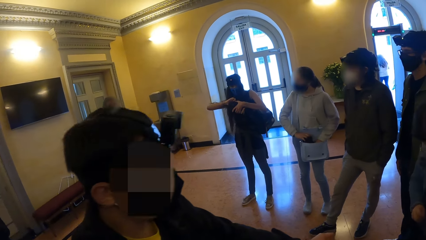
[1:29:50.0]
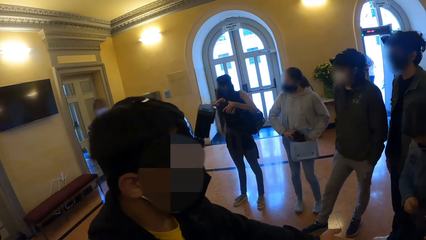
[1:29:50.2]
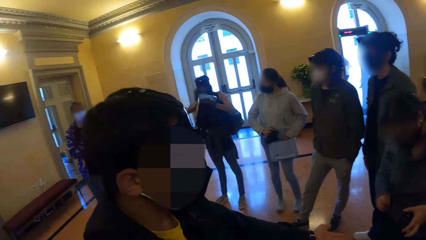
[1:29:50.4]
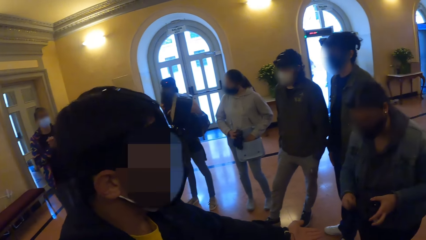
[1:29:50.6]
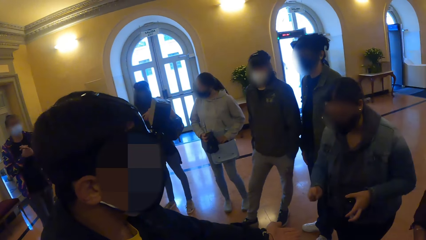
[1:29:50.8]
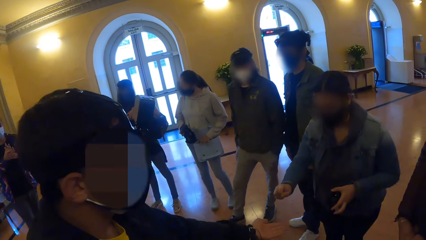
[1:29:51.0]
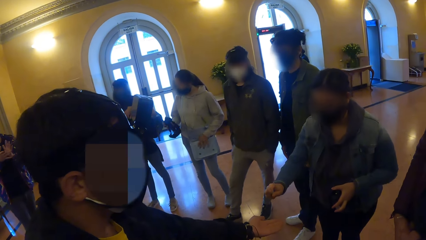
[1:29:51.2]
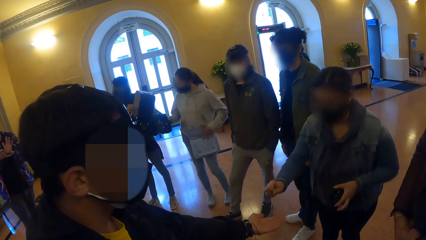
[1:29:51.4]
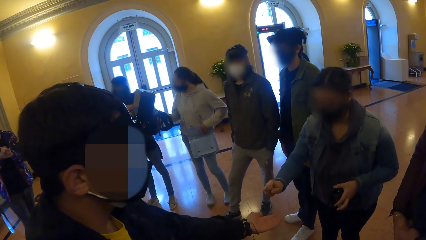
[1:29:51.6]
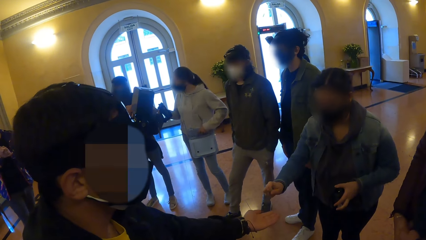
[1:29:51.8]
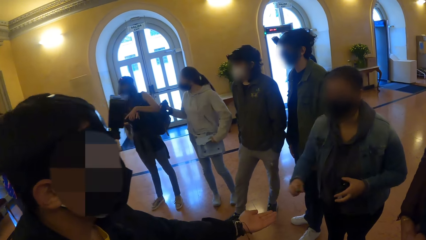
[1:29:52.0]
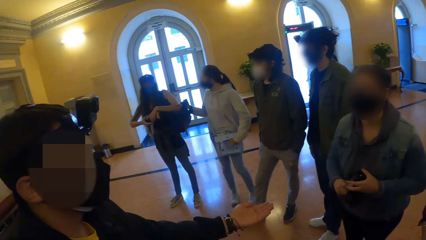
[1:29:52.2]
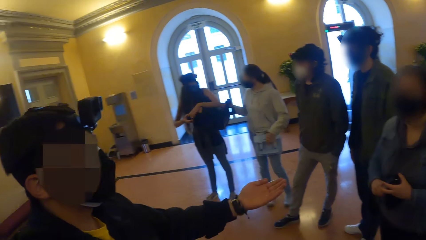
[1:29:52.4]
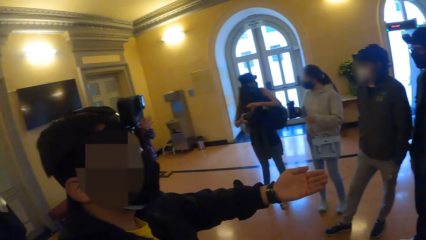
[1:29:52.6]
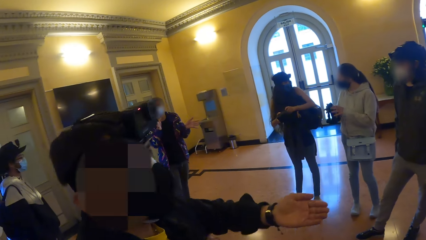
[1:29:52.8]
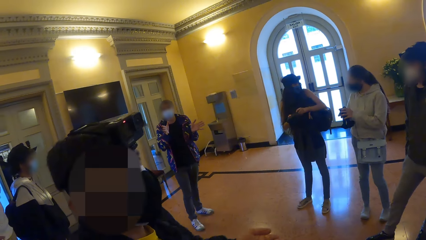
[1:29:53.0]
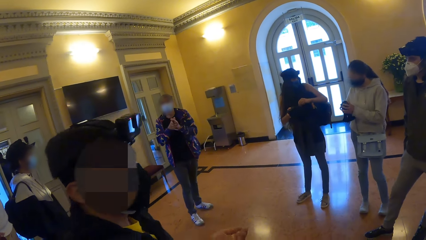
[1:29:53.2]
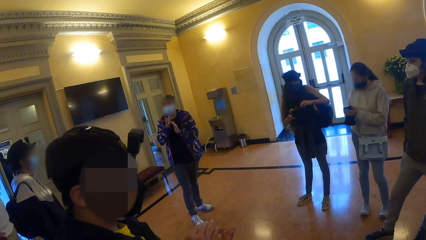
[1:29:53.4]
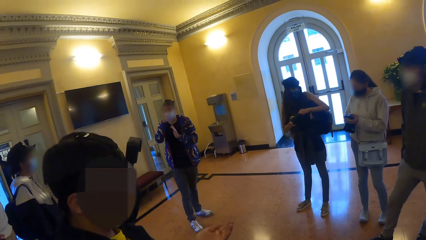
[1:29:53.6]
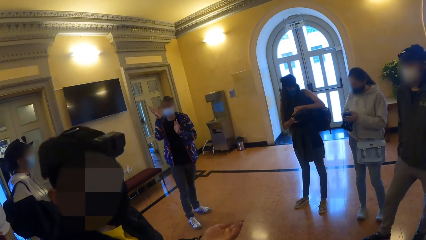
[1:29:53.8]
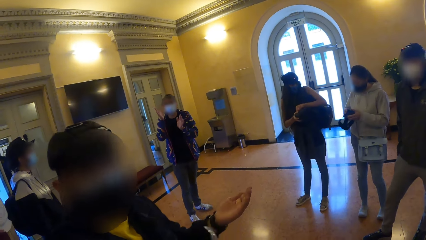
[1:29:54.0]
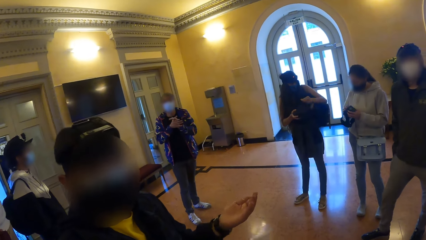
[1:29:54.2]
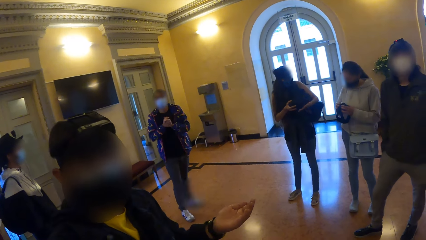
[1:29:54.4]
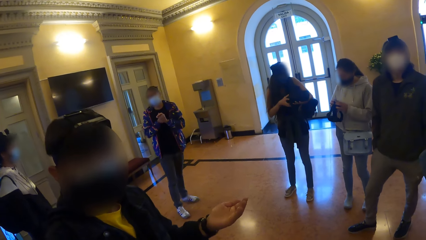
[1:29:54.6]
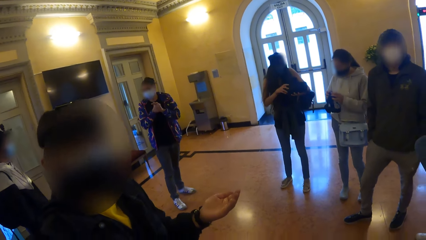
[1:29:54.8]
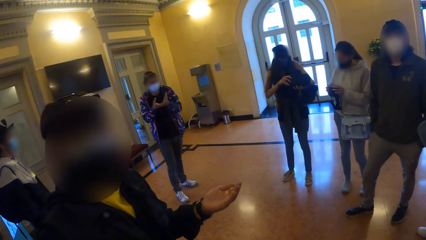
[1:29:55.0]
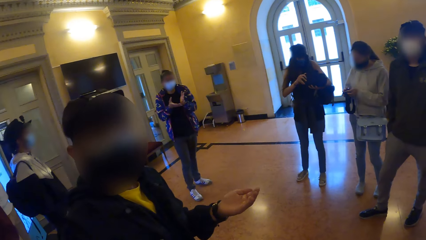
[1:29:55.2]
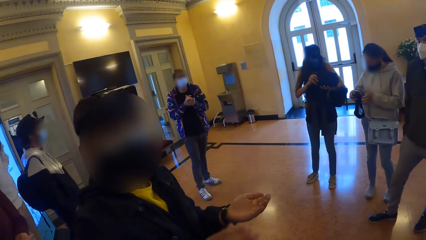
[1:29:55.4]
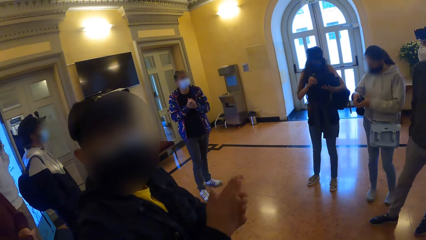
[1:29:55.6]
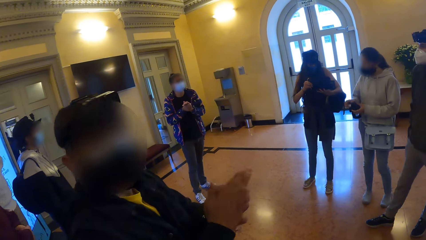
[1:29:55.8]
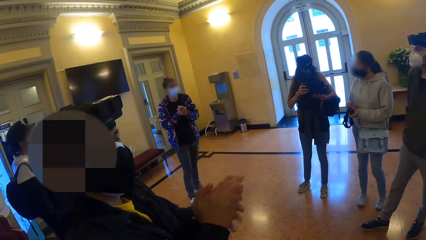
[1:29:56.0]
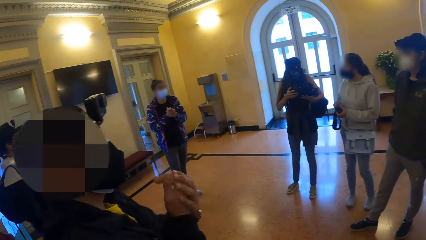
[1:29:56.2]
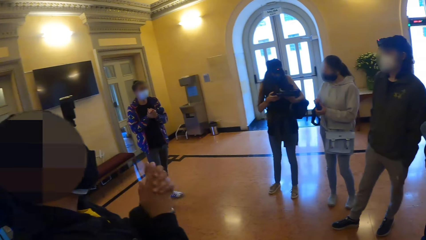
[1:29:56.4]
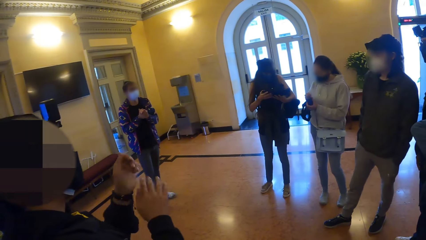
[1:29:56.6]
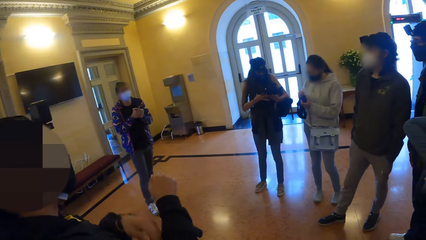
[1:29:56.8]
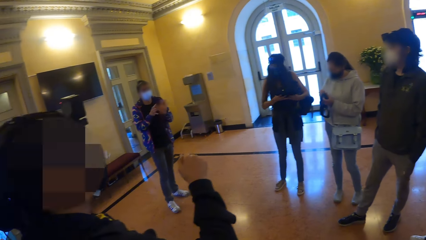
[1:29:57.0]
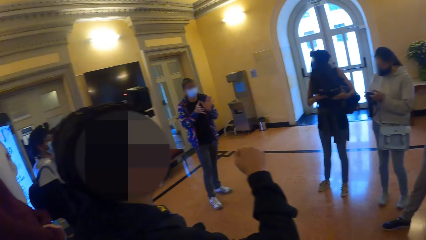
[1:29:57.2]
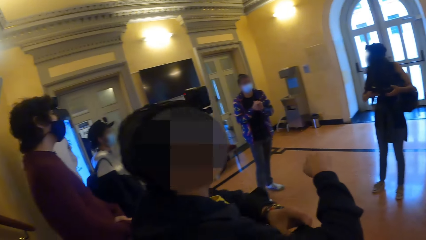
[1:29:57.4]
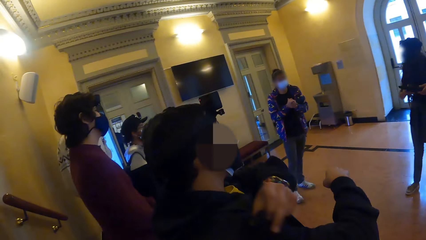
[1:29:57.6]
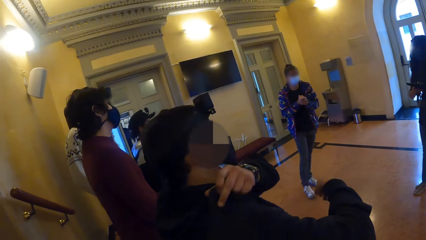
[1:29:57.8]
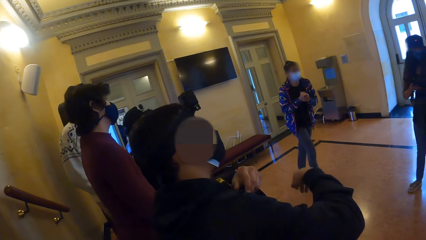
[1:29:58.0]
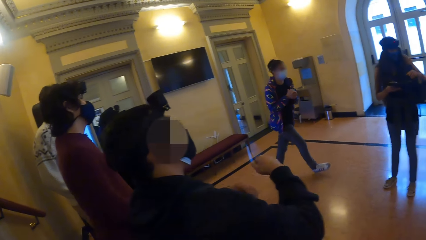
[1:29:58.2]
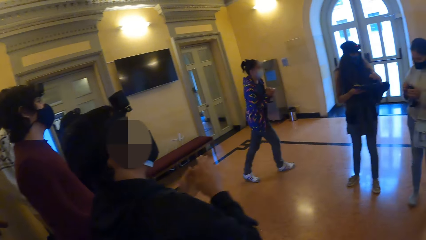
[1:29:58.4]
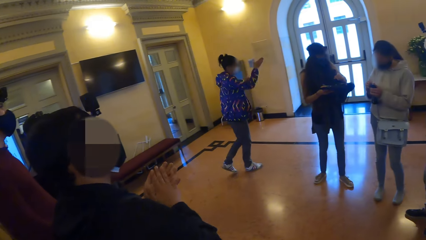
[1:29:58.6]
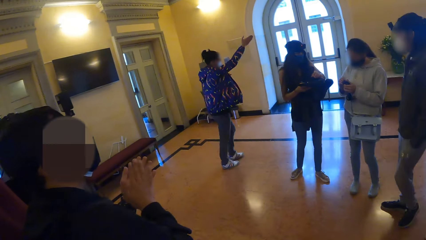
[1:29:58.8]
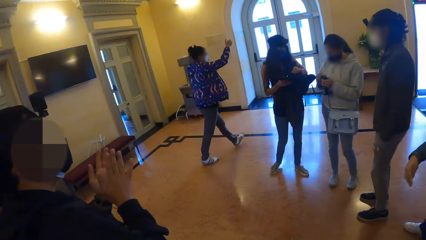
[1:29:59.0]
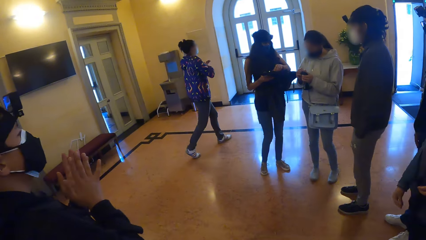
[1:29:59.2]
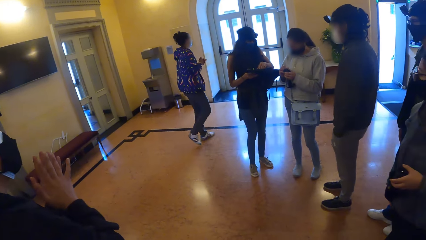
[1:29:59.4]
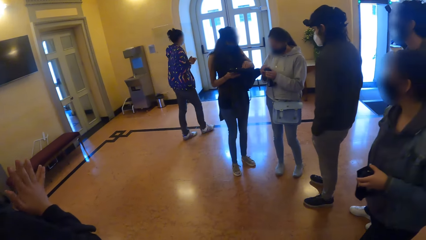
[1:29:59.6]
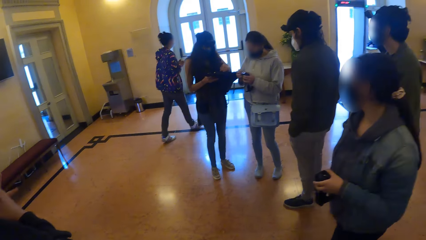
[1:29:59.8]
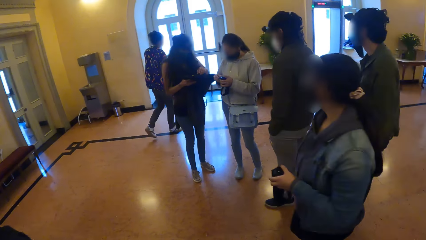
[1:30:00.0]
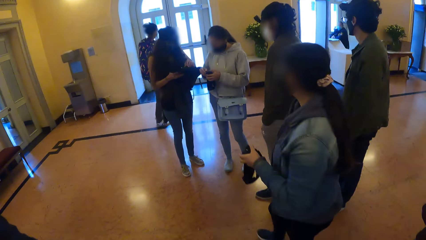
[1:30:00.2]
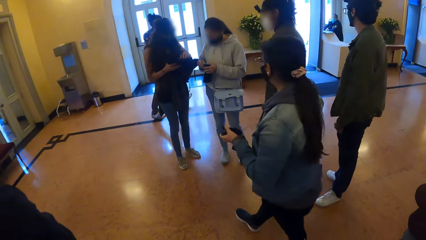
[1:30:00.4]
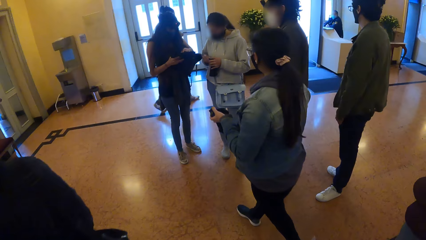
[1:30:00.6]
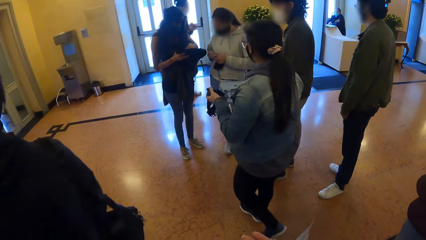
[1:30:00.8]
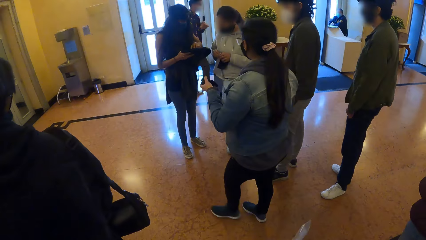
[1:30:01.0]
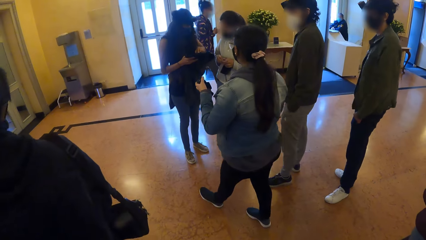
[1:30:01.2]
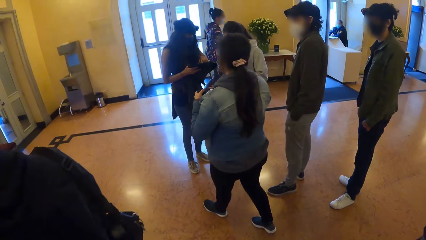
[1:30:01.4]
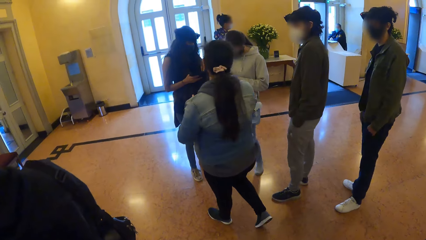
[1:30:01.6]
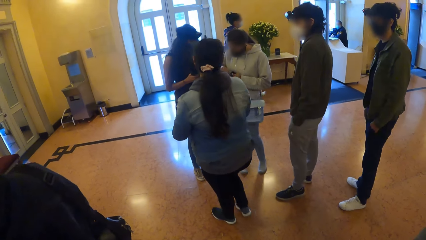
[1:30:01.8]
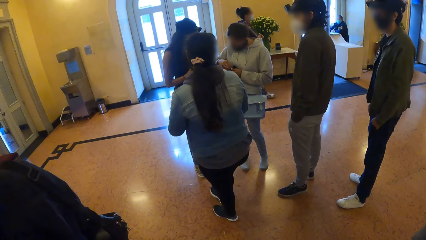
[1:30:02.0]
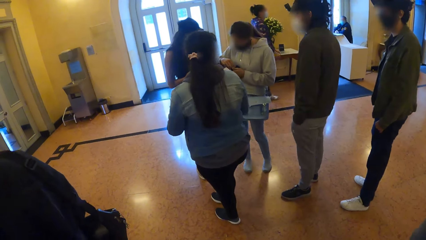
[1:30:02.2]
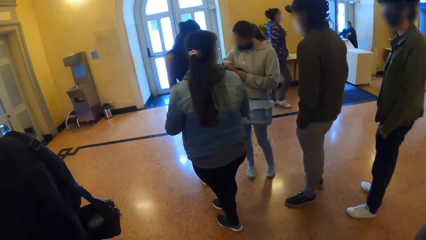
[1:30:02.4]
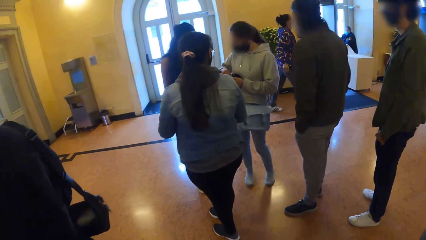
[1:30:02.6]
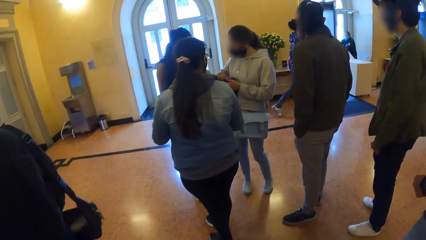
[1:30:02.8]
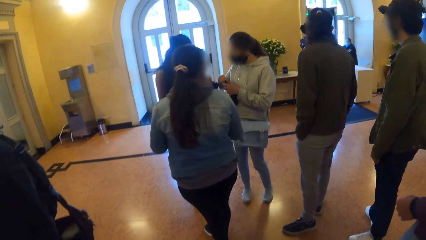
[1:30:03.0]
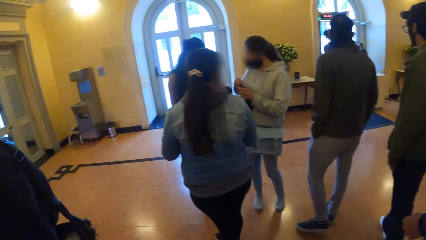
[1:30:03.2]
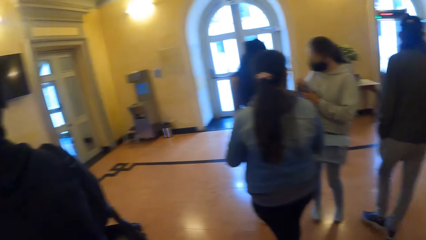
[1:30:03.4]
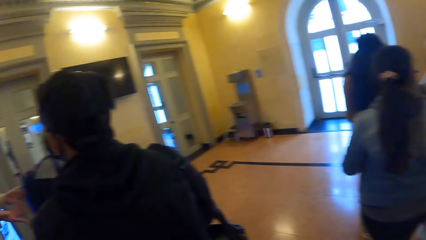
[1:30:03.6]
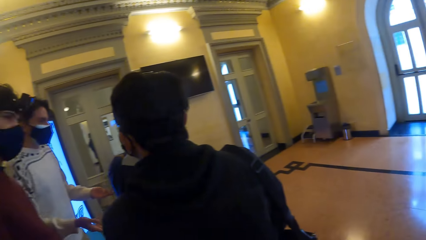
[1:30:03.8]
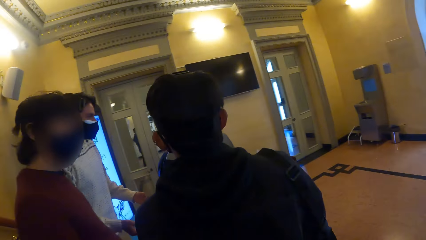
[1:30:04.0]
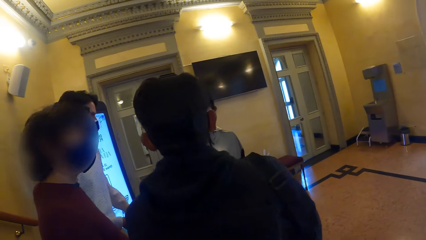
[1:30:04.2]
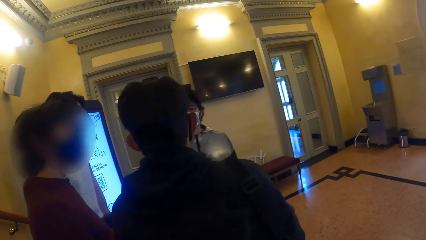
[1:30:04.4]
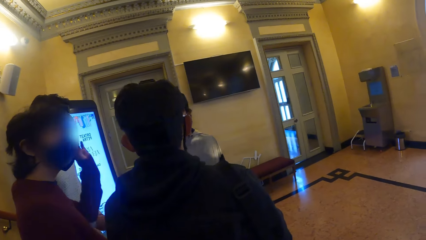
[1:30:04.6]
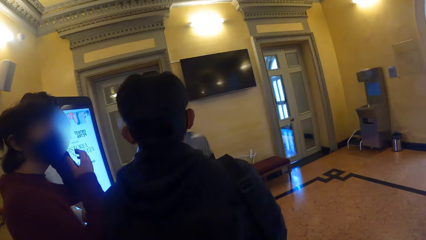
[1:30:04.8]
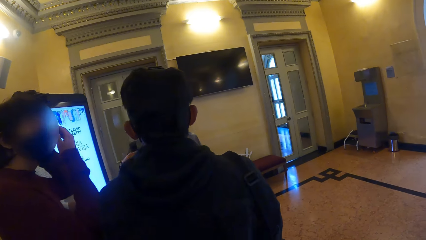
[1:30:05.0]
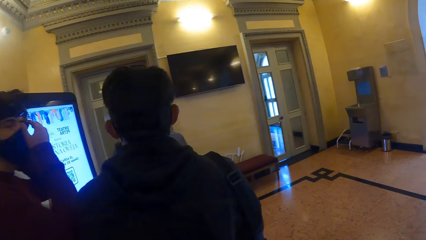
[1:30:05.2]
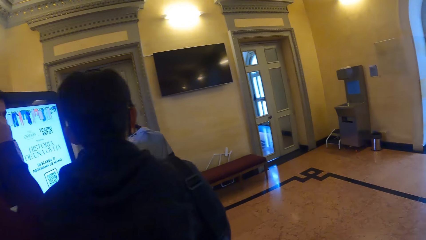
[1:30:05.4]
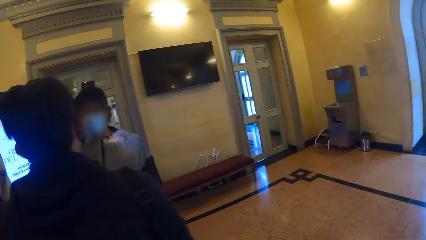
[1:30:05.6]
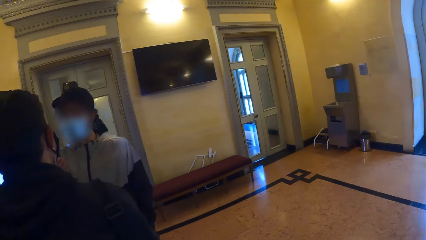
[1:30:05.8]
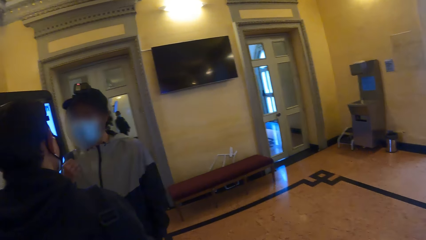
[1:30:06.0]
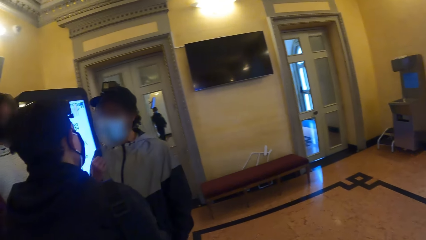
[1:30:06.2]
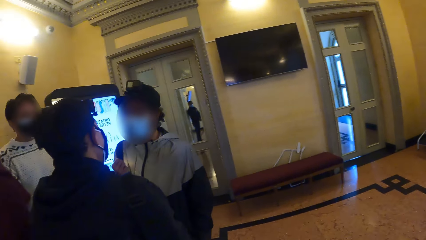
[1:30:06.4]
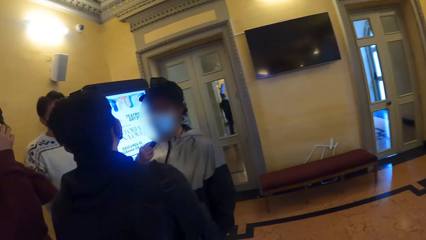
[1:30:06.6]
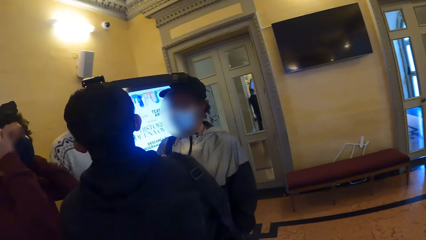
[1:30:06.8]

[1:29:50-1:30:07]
A woman pours hand sanitizer on a man's left hand with her right hand. The man rubs both hands together.
